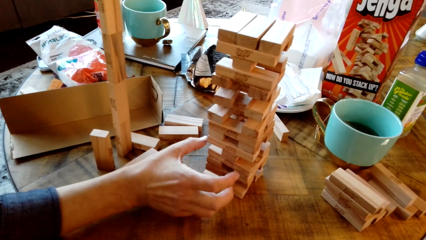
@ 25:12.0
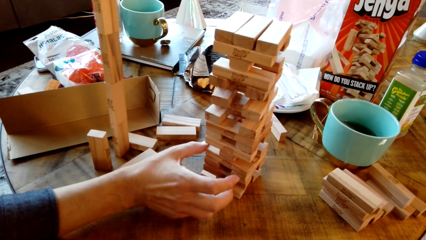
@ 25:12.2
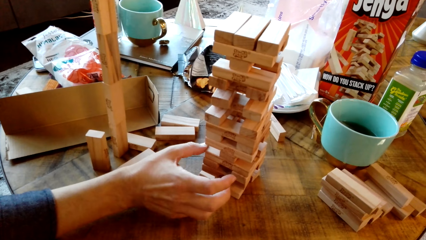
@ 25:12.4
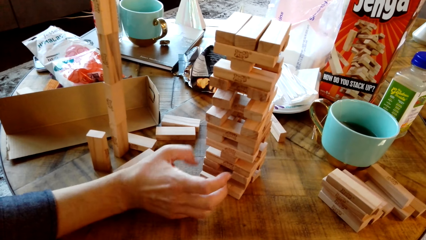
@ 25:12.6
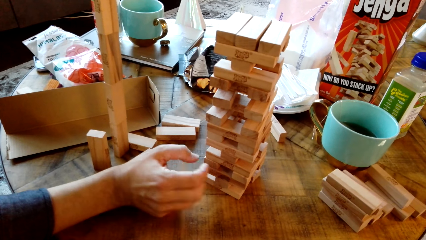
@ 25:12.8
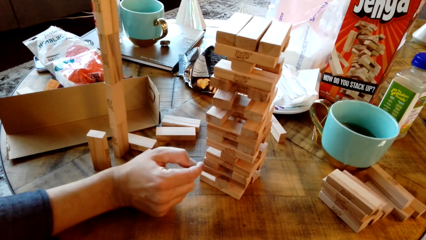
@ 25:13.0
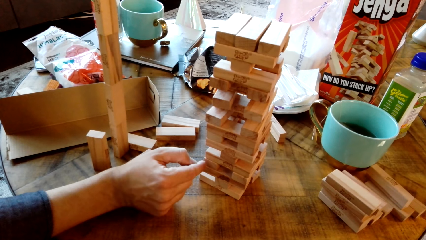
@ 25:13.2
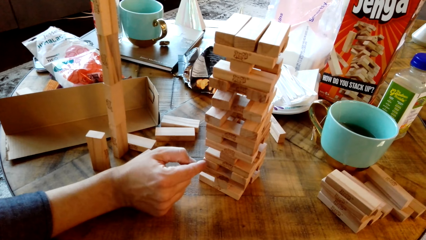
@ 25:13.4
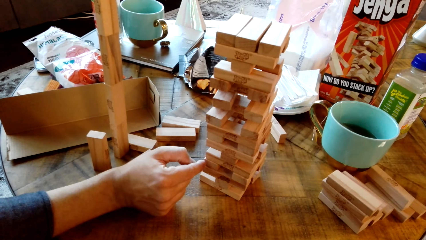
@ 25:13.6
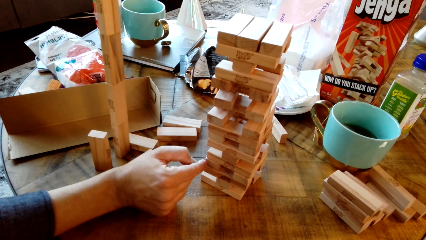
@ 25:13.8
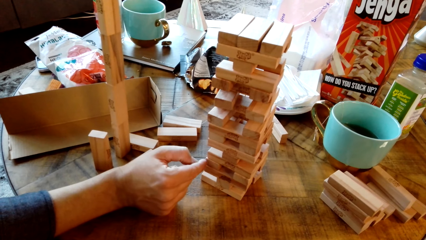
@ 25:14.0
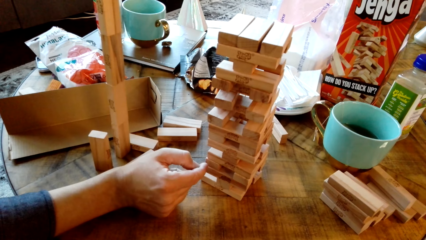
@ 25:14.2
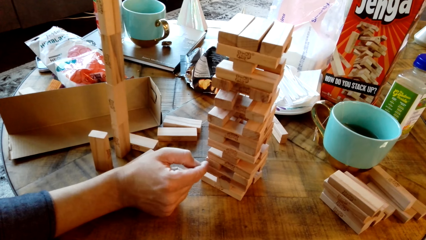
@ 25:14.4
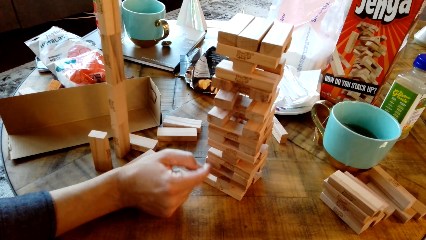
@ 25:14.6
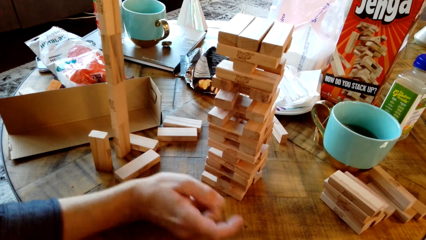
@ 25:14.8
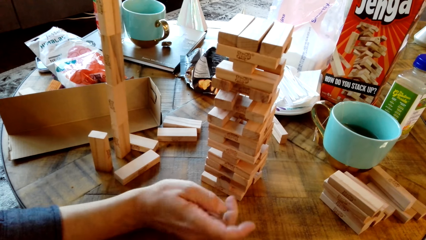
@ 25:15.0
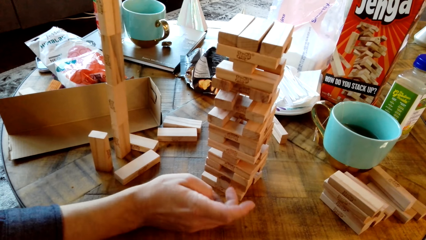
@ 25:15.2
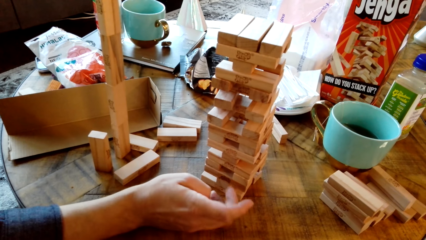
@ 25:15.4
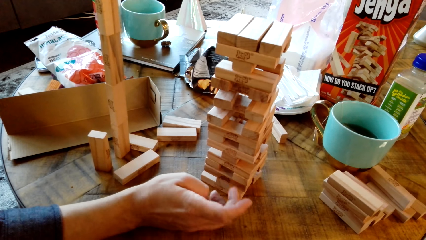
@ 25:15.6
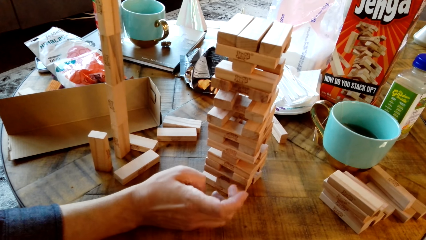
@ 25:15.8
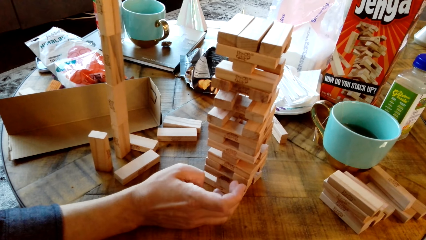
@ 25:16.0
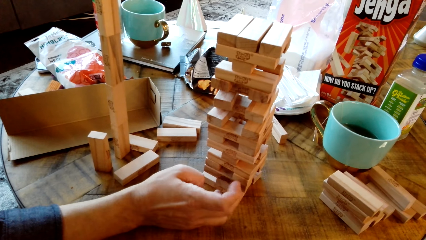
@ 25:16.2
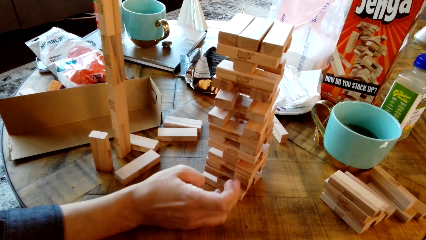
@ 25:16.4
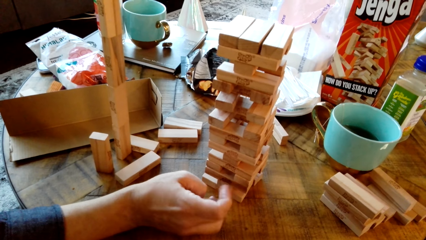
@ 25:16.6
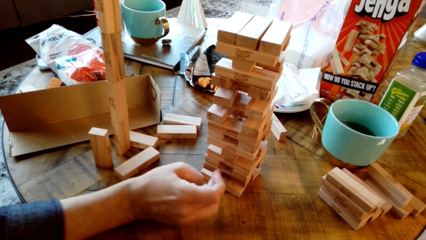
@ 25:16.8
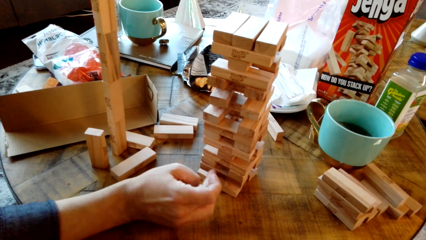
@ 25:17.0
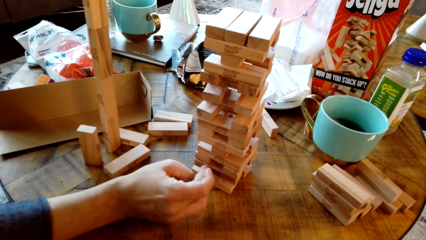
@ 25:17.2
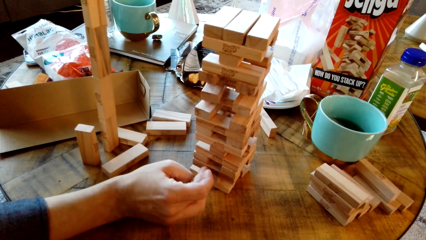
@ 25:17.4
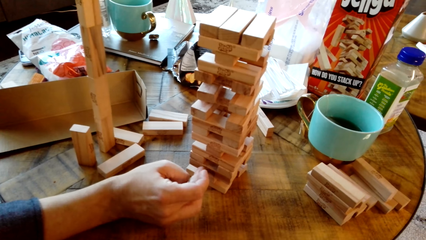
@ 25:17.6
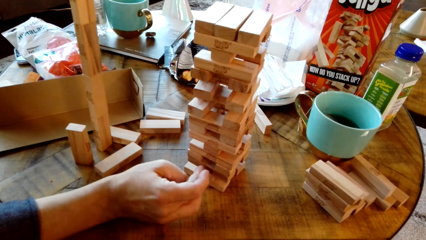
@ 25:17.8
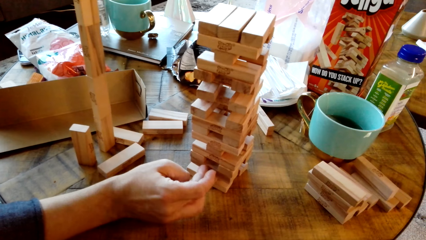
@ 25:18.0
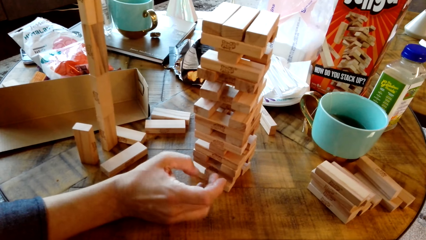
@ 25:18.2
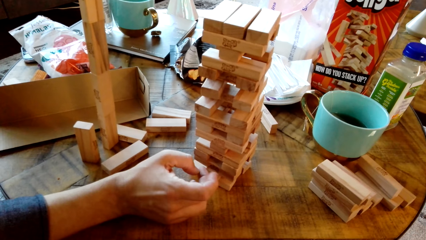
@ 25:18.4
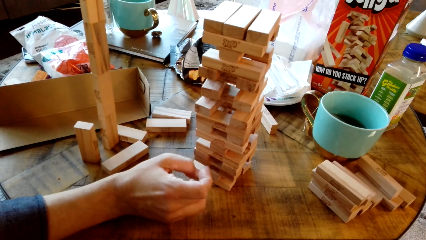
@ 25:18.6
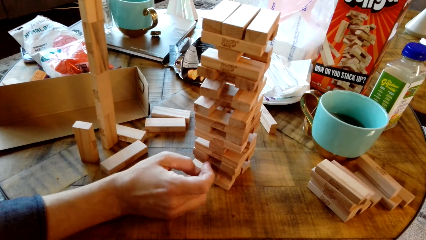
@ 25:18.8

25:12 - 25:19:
A man touches wooden pieces and pushes a wood.

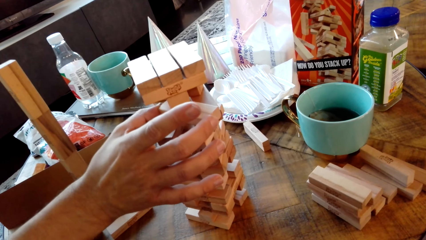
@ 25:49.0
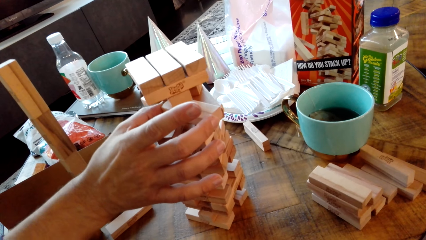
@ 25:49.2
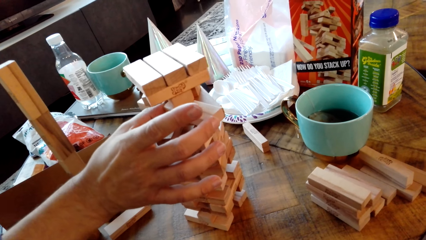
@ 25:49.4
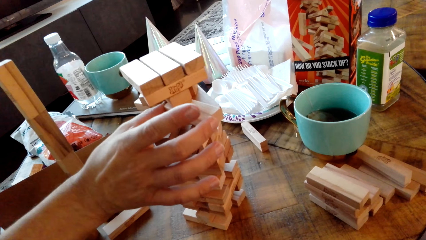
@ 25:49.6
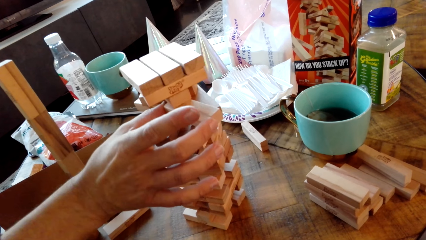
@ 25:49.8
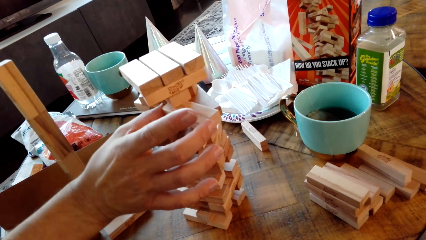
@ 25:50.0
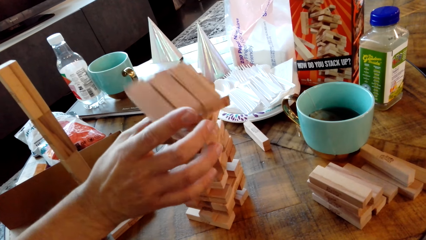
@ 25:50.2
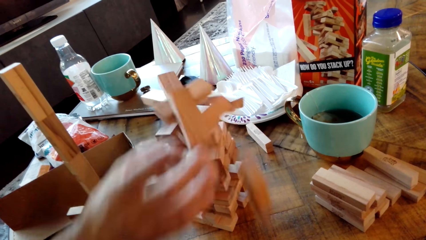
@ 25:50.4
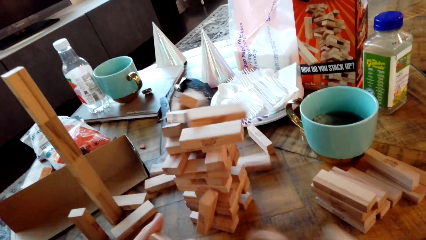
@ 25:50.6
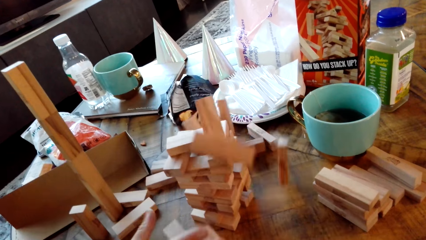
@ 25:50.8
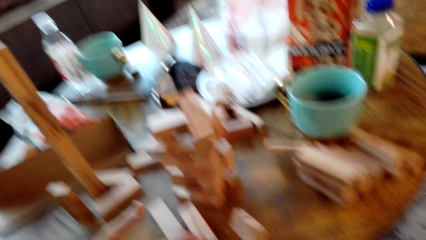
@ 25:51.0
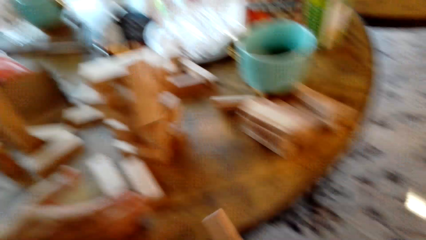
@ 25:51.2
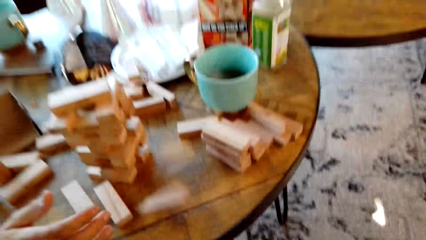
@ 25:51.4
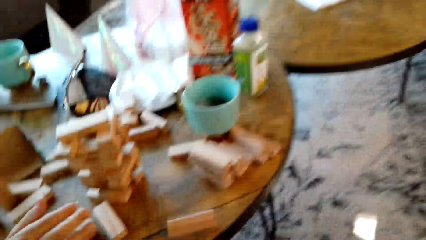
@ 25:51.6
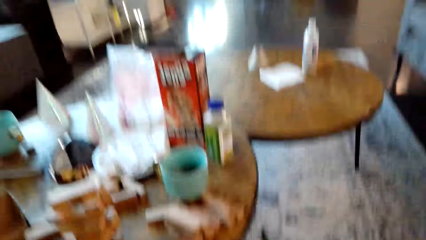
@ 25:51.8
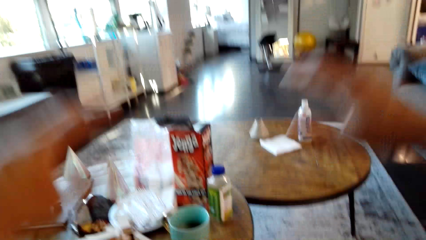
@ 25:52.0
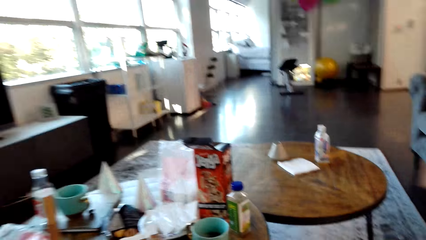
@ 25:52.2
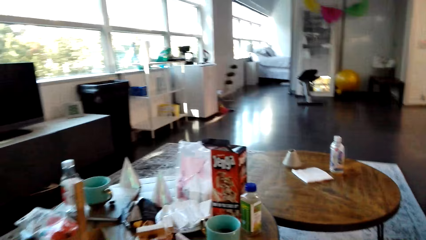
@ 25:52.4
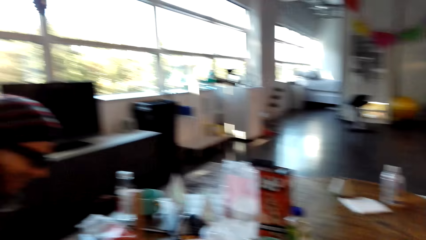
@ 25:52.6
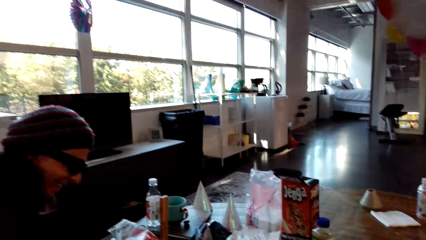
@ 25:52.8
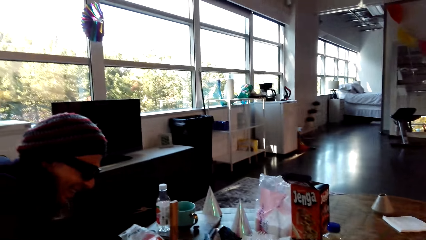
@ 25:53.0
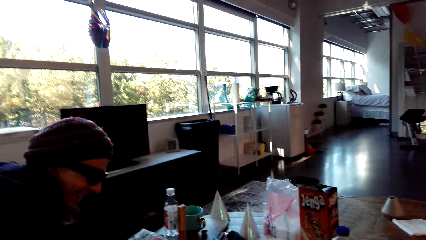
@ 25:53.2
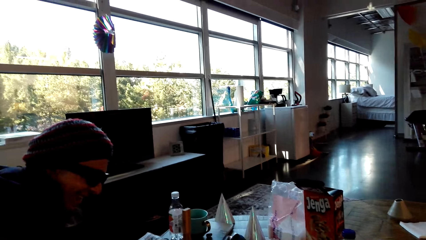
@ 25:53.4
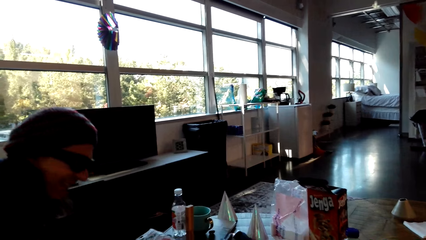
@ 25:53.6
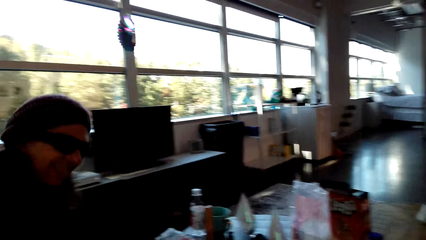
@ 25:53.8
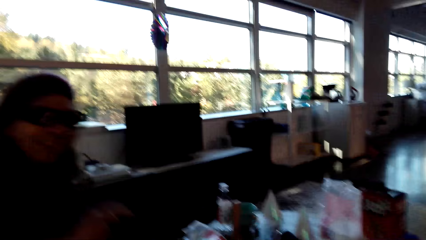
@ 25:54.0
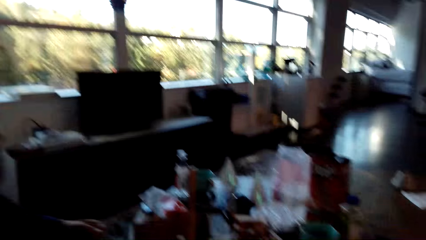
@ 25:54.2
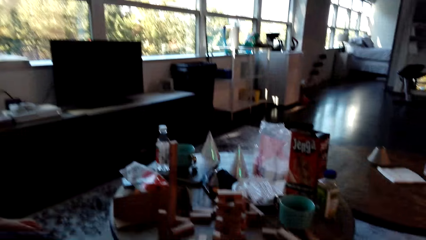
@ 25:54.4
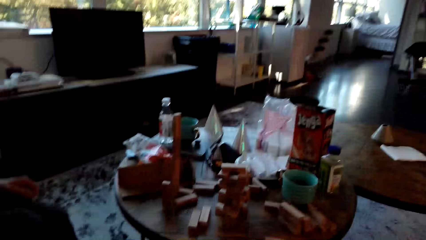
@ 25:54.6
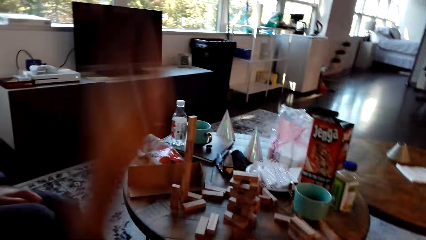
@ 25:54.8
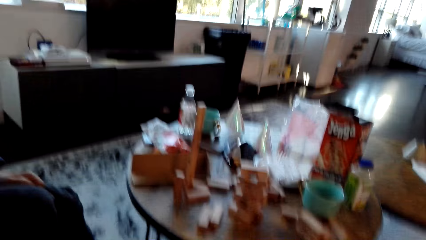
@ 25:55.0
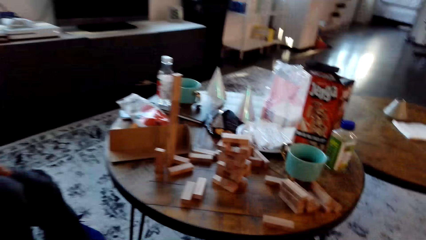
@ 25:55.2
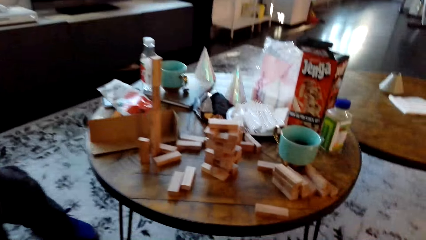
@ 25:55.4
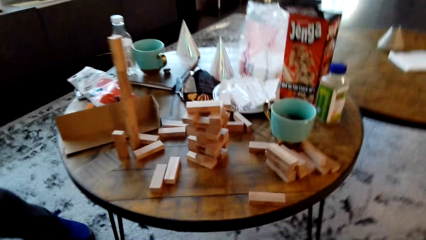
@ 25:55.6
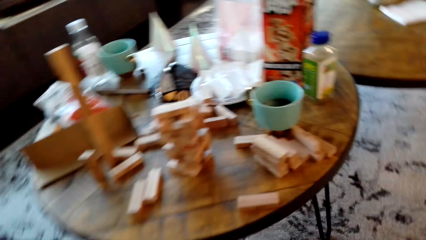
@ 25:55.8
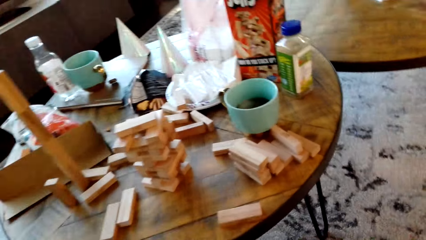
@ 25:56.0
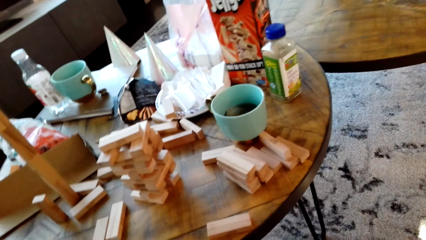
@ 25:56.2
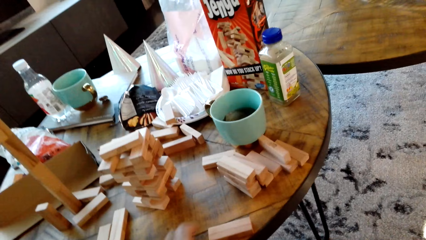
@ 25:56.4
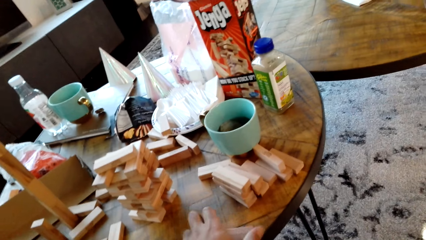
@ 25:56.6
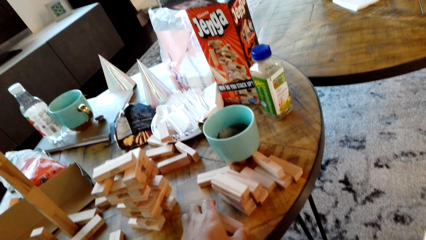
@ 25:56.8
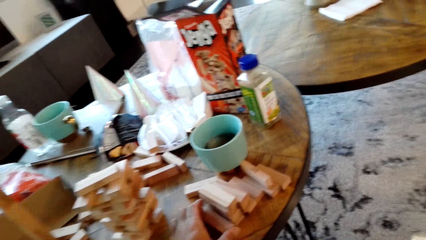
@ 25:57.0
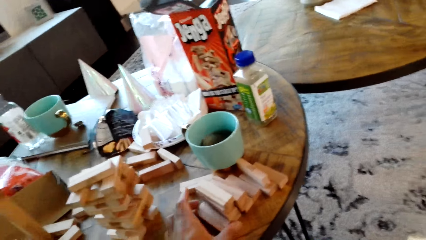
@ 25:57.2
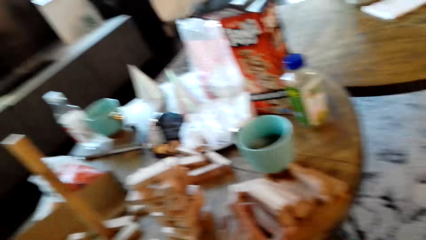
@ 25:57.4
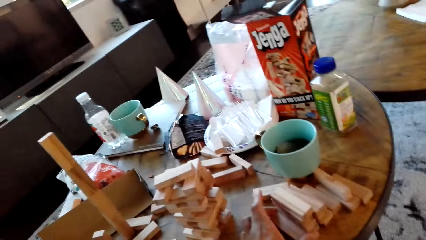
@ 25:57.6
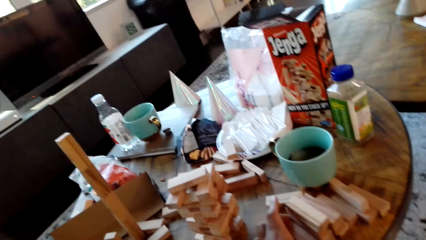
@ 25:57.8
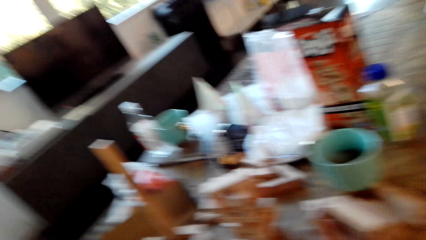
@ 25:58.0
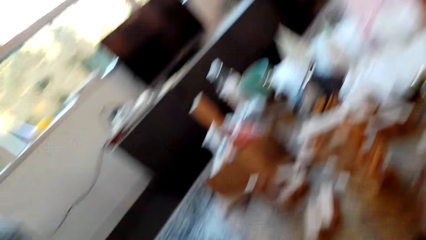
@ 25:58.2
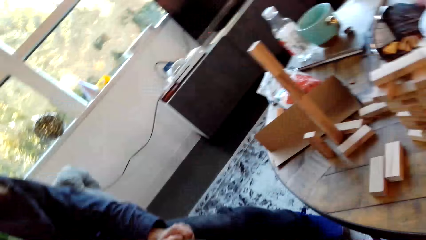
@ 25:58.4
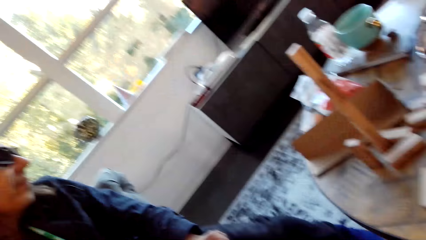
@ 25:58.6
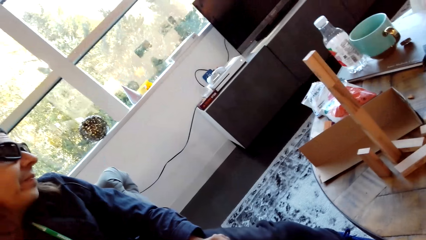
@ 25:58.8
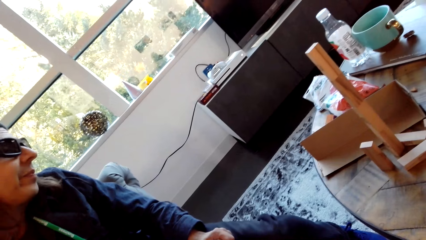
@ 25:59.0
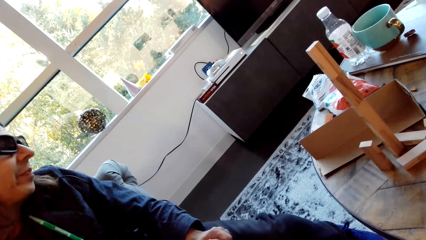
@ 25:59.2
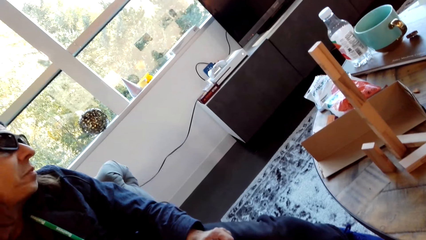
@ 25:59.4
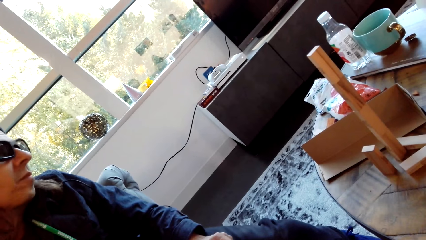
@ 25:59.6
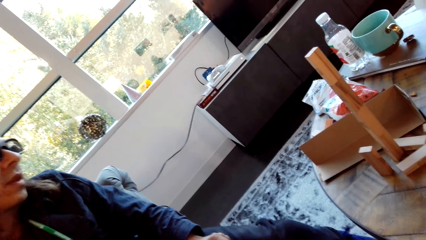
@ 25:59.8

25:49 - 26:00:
A man drops a wood. The camera wearer dialogues with the man.
